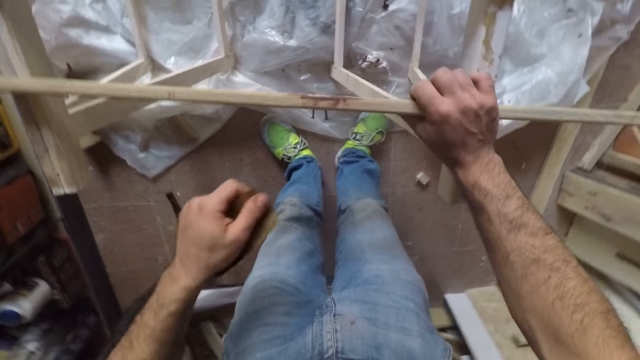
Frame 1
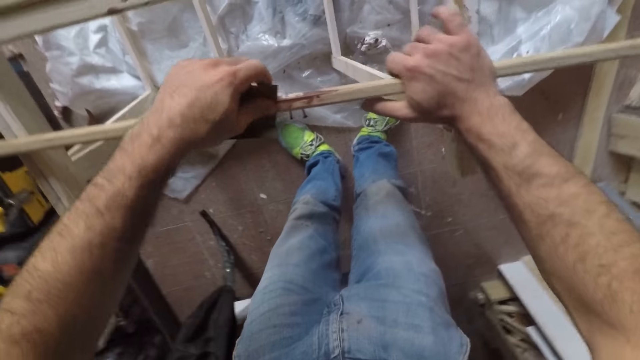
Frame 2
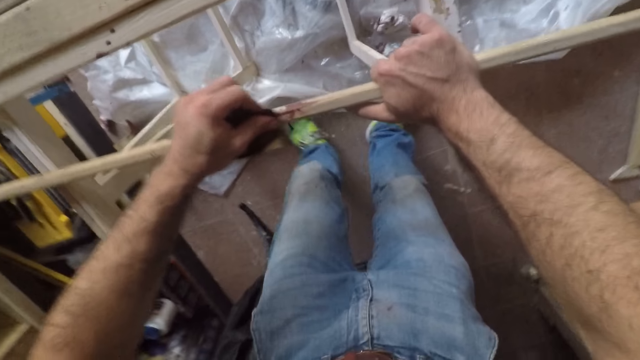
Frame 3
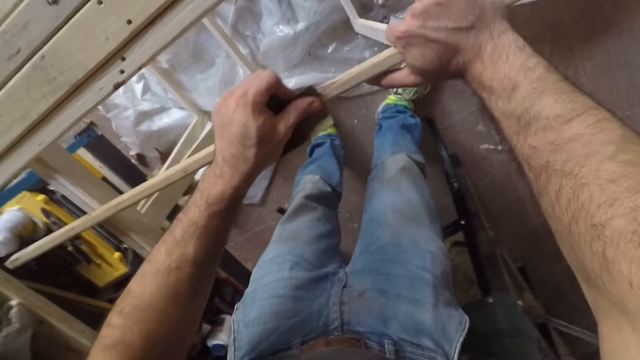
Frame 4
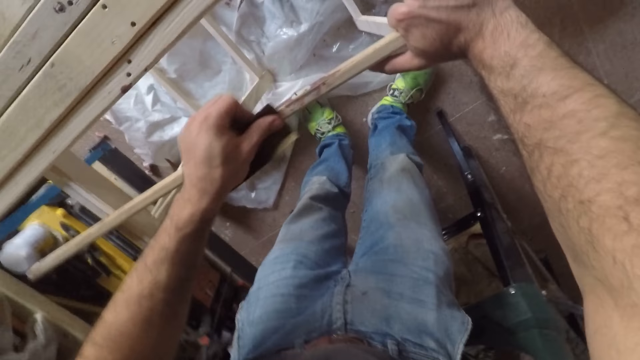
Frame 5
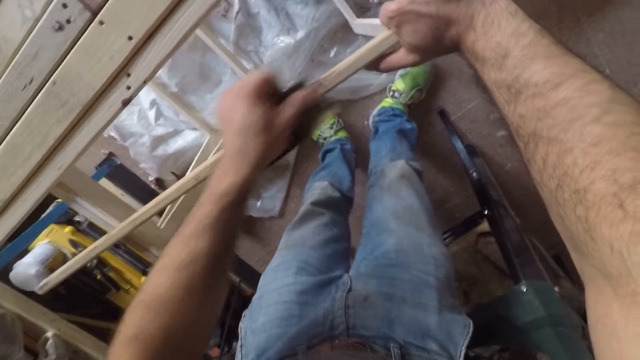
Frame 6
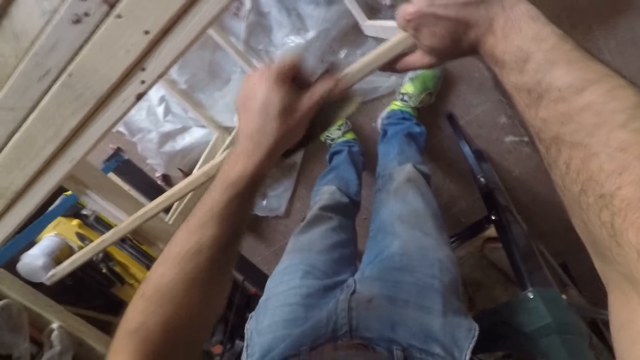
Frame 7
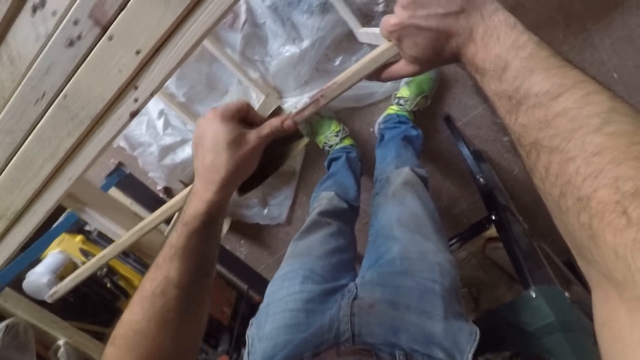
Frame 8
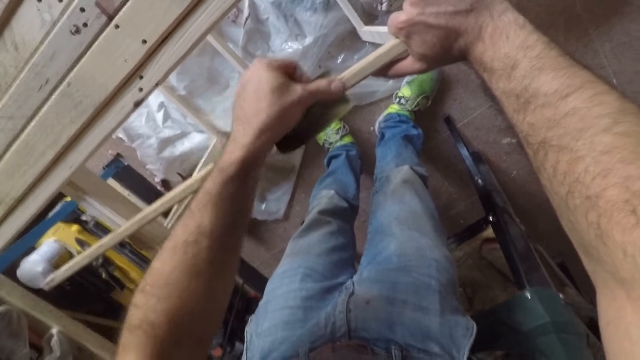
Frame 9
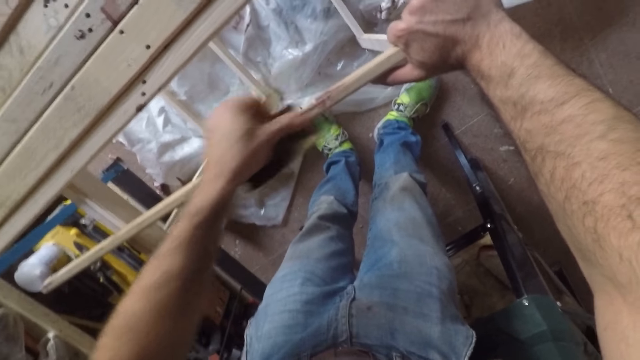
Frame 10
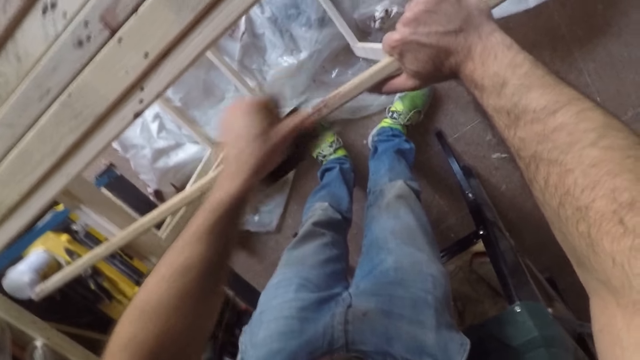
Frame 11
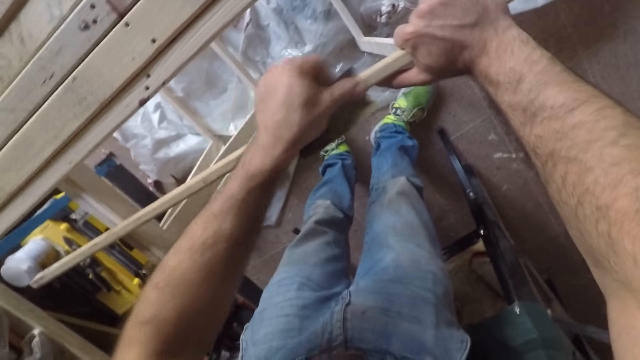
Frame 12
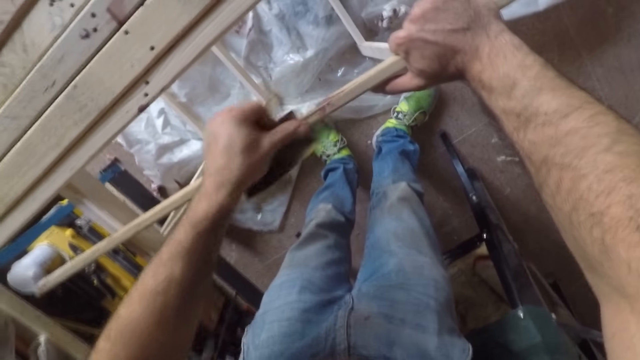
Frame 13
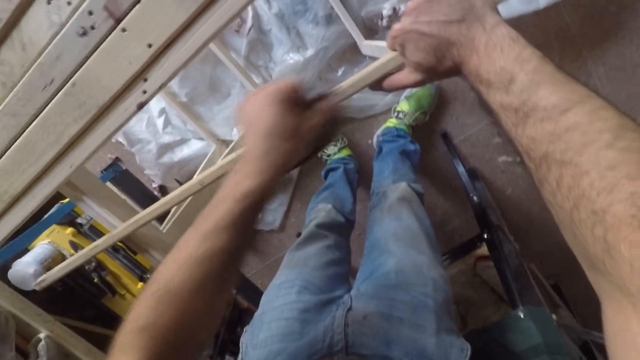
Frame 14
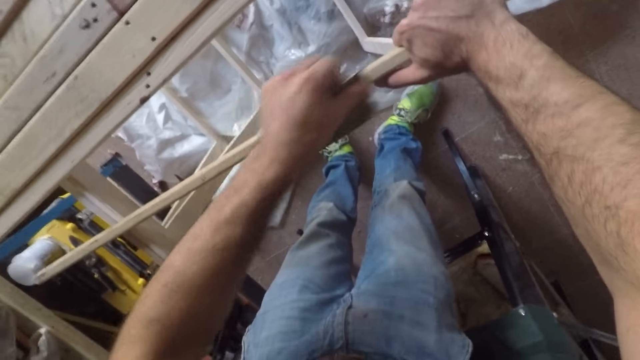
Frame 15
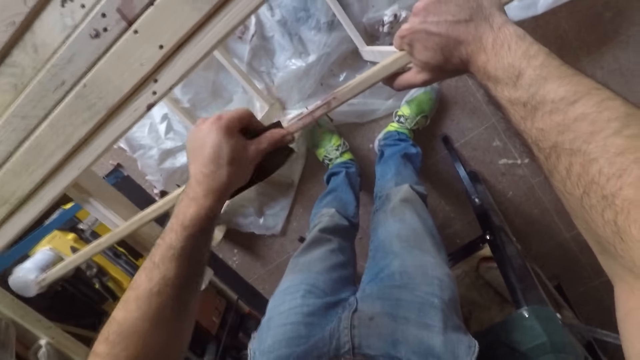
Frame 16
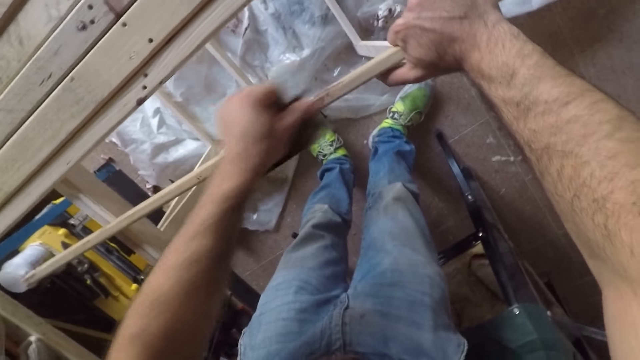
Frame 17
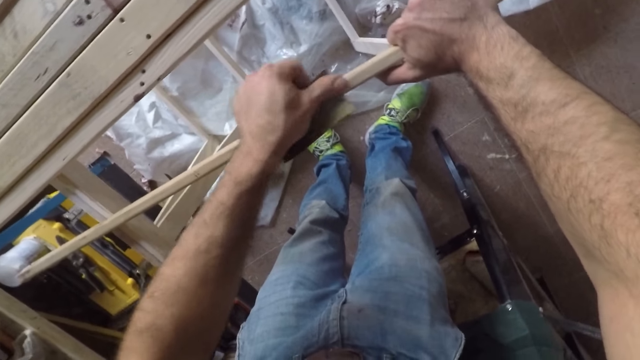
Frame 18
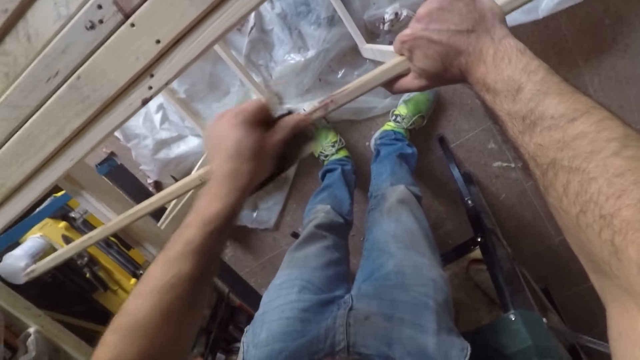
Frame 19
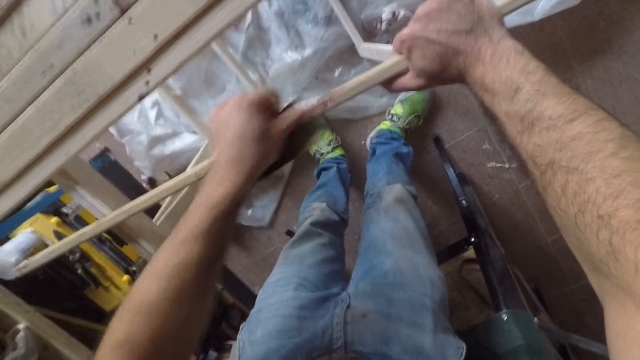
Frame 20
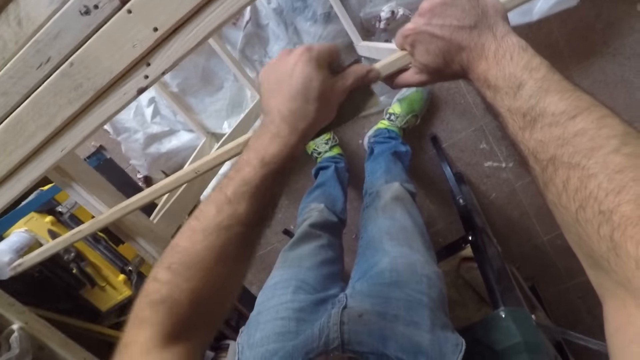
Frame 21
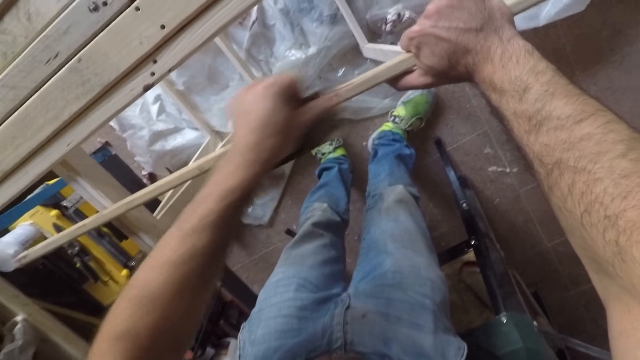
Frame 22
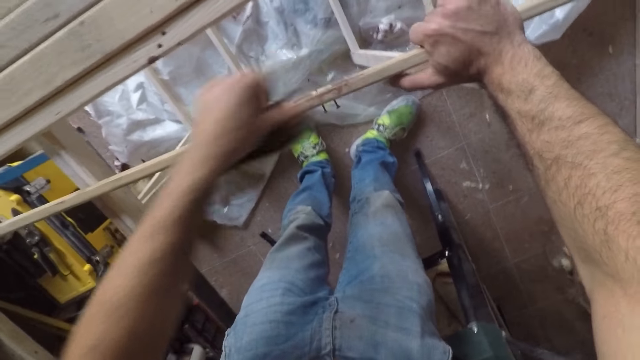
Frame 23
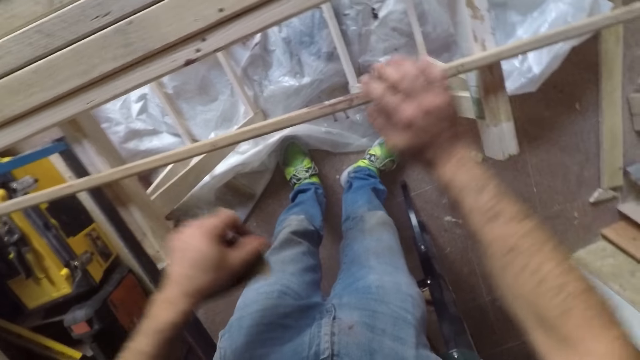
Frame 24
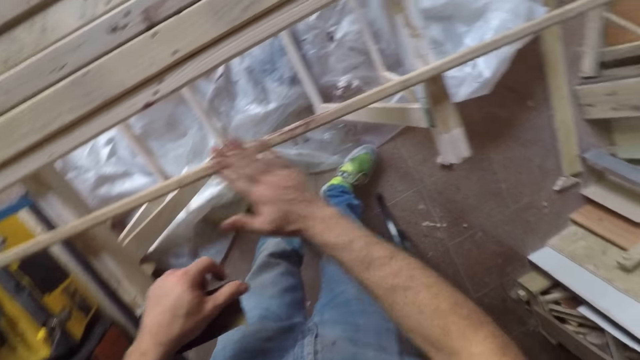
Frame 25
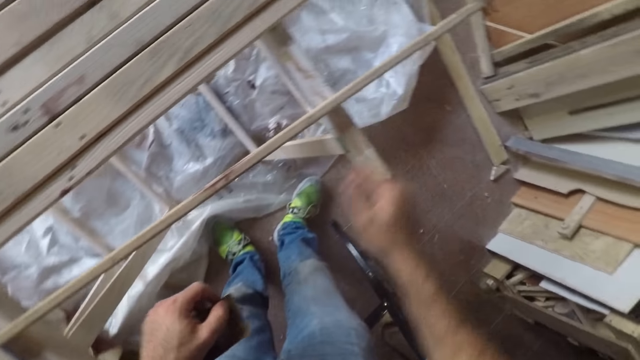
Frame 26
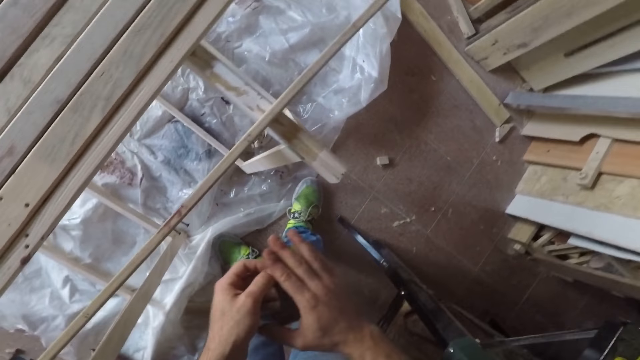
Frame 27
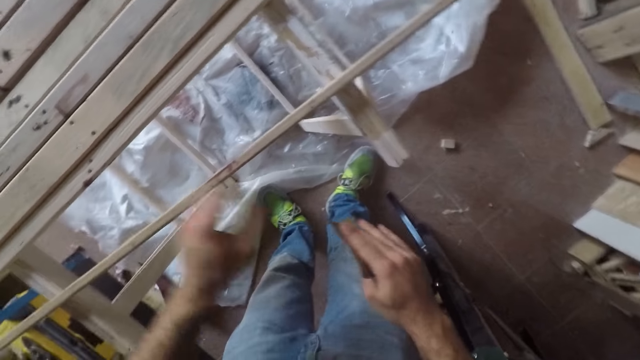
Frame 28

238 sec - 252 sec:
The camera wearer turns the long wooden stick or piece of wood to the other side. He scrubs the piece of wood with a sandpaper. He dusts the long wooden stick with his right hand. He rubs the piece of wood with the hand. He moves the sandpaper to his right hand.

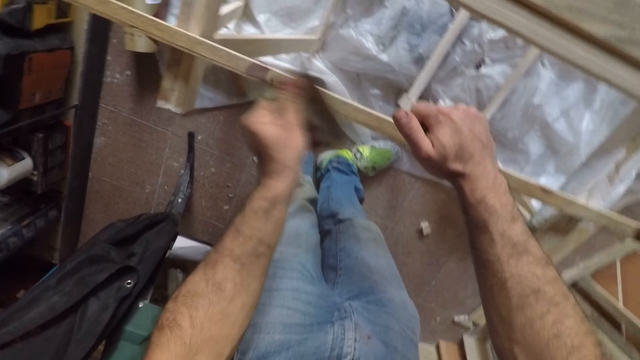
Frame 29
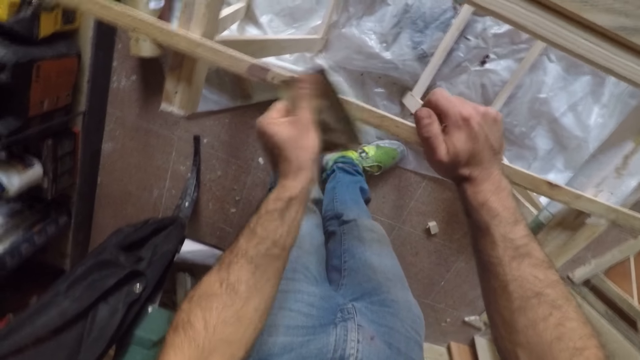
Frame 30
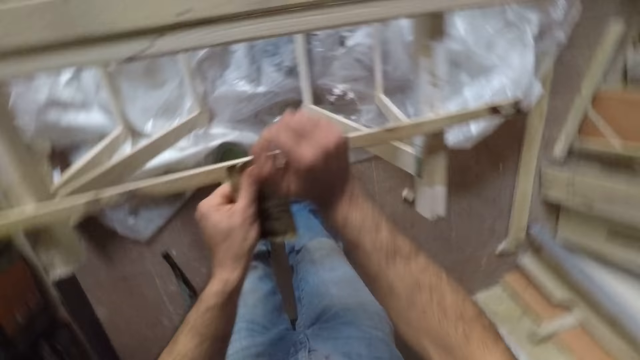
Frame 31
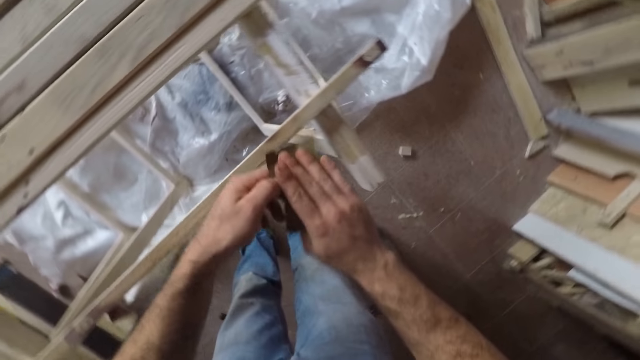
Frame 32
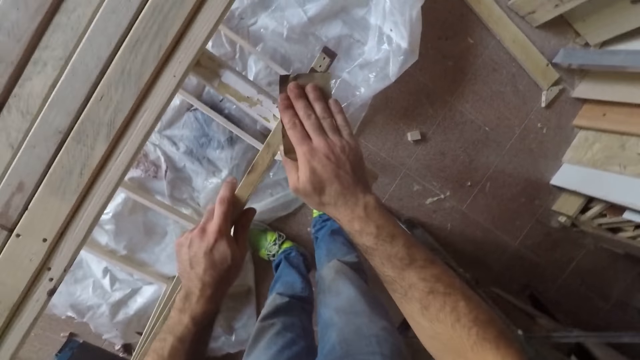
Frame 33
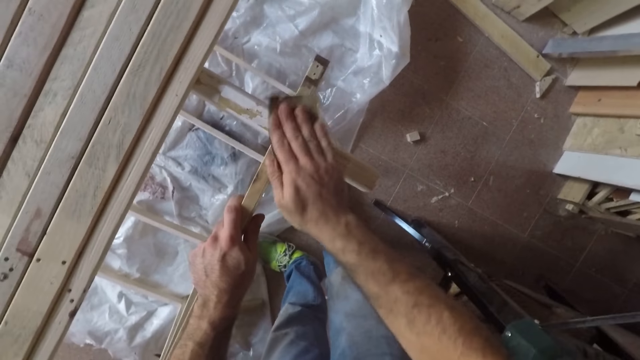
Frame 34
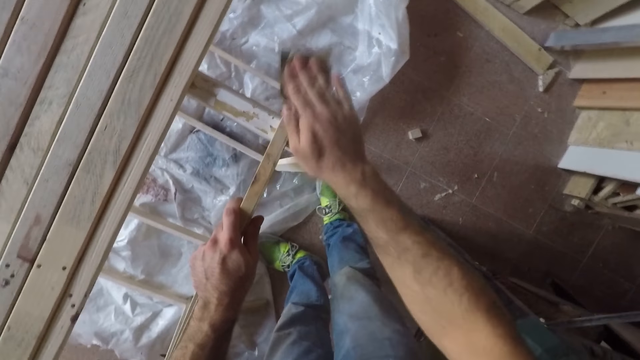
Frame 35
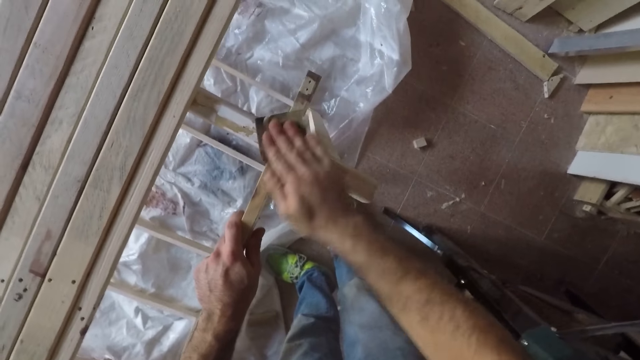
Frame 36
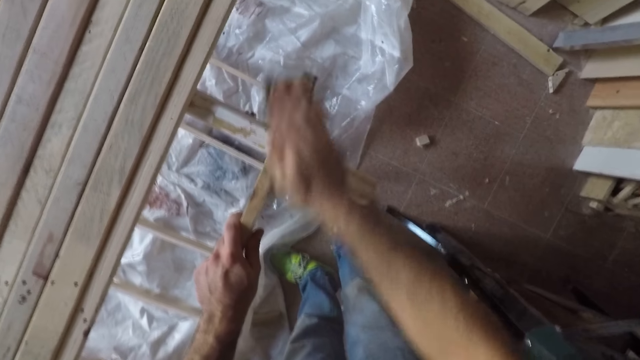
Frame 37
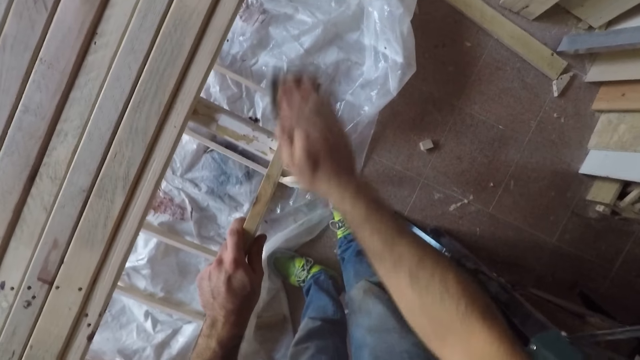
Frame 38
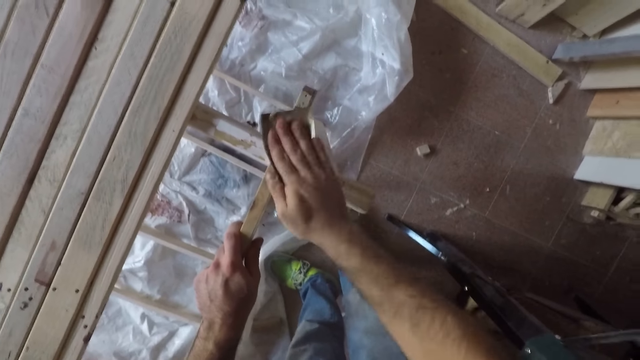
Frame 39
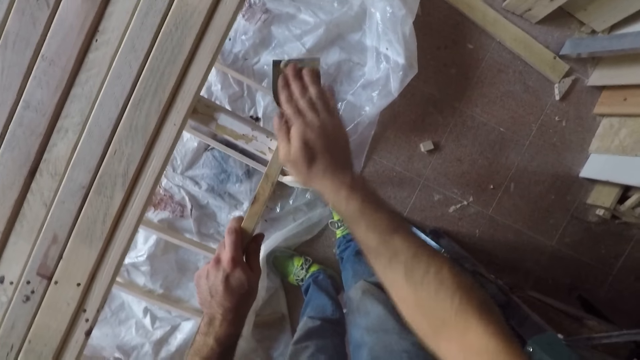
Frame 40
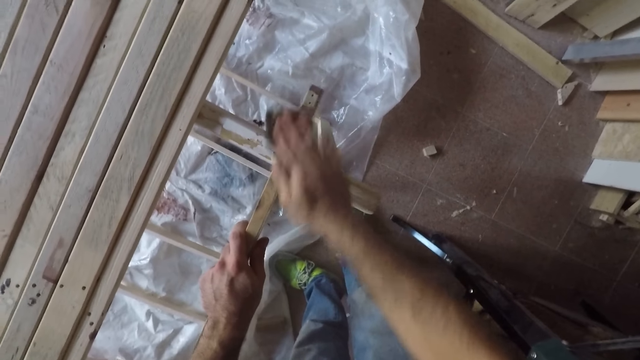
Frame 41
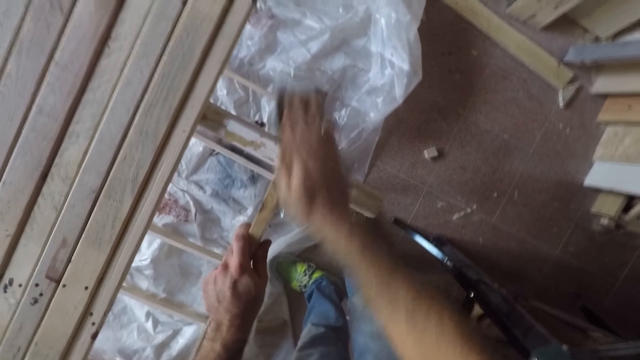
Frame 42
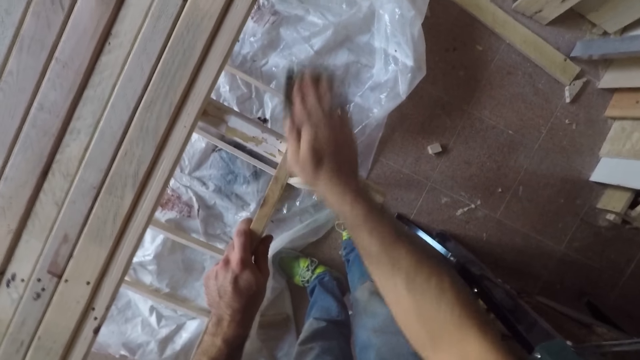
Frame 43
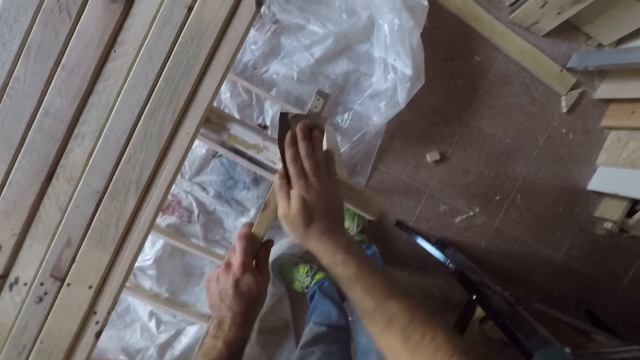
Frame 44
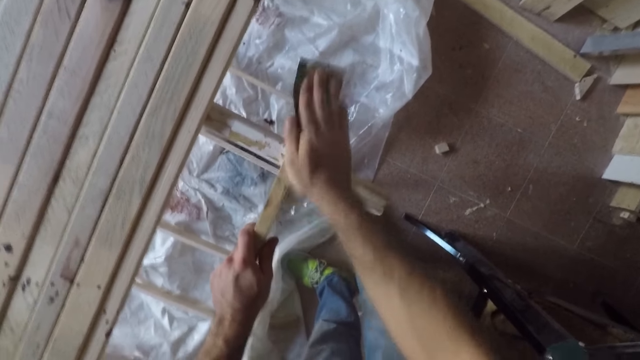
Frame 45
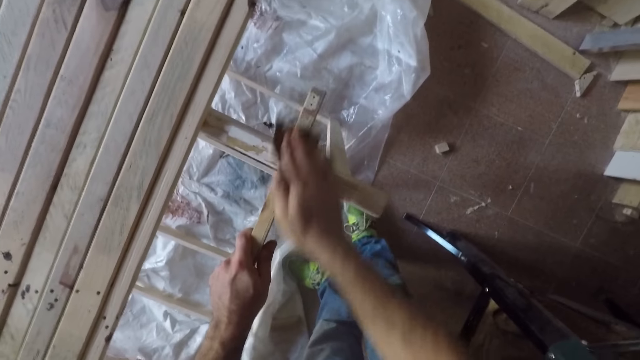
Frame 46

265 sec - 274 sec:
The camera wearer moves the sandpaper to his right hand. He holds the long wooden stick with his left hand. He files the long wooden stick with the sandpaper.
